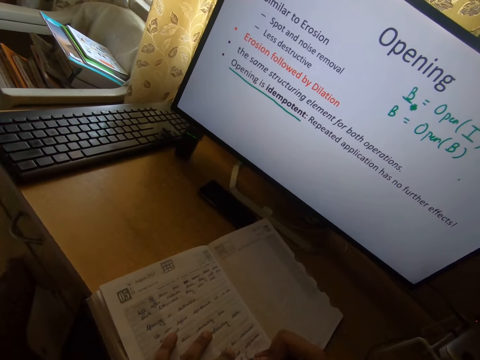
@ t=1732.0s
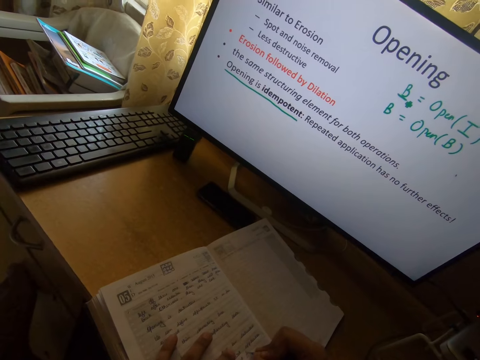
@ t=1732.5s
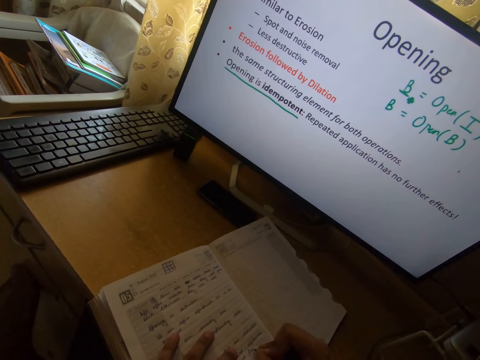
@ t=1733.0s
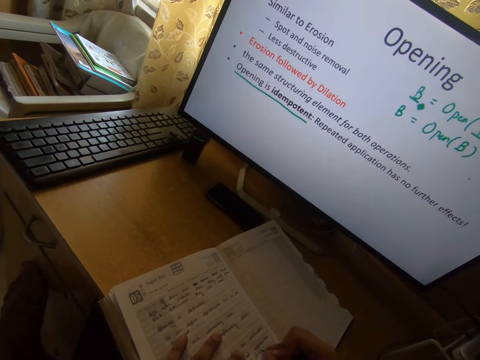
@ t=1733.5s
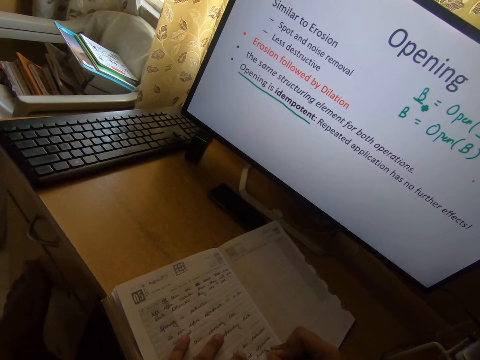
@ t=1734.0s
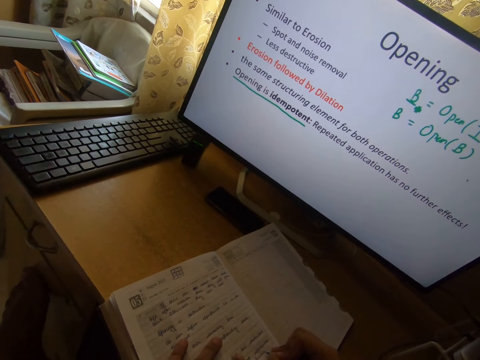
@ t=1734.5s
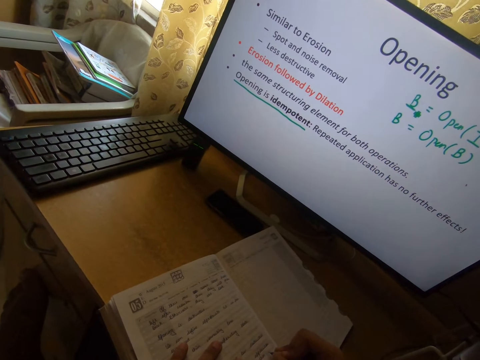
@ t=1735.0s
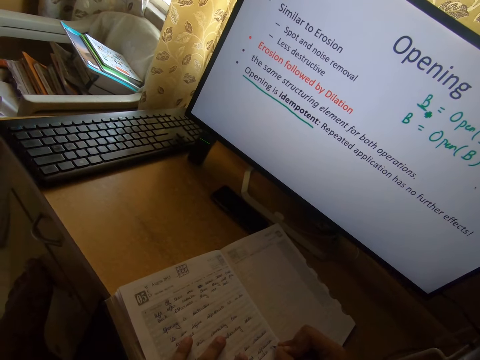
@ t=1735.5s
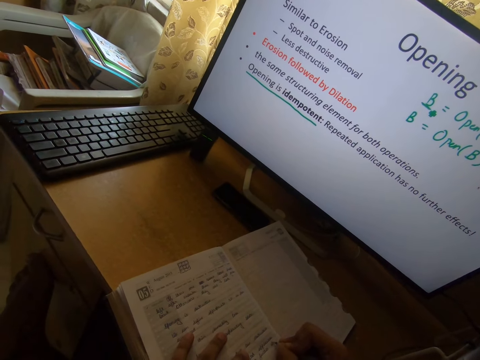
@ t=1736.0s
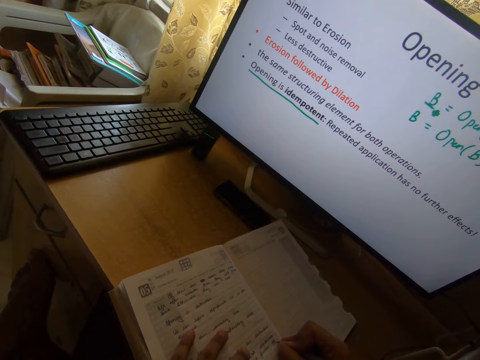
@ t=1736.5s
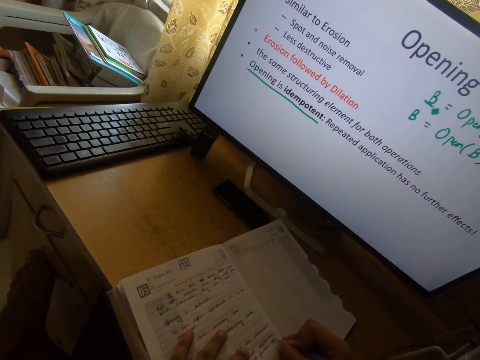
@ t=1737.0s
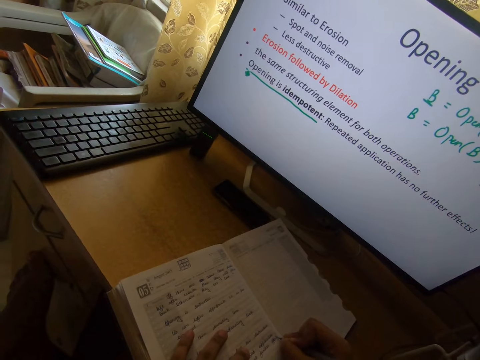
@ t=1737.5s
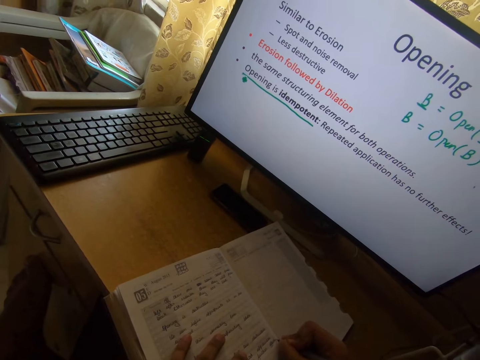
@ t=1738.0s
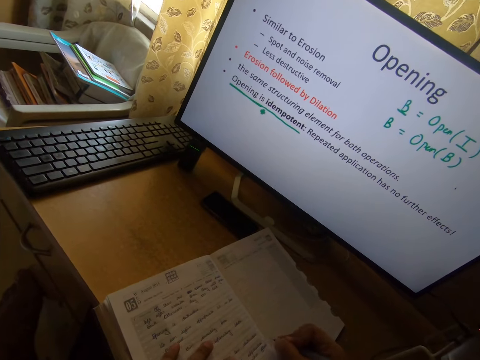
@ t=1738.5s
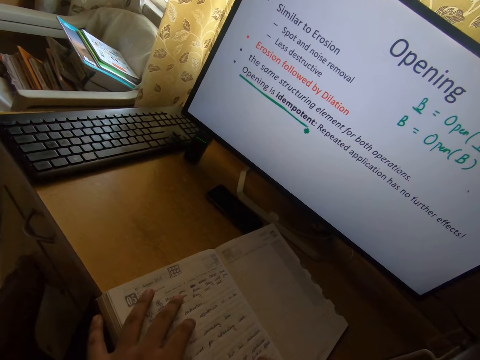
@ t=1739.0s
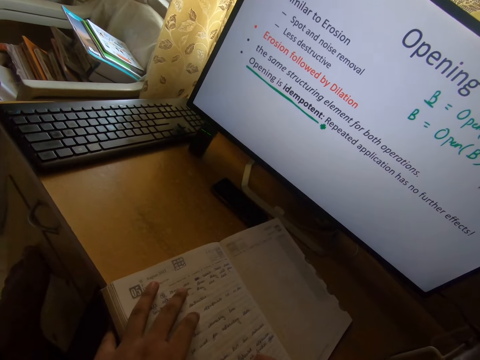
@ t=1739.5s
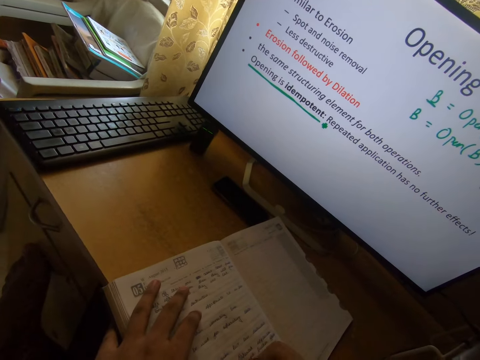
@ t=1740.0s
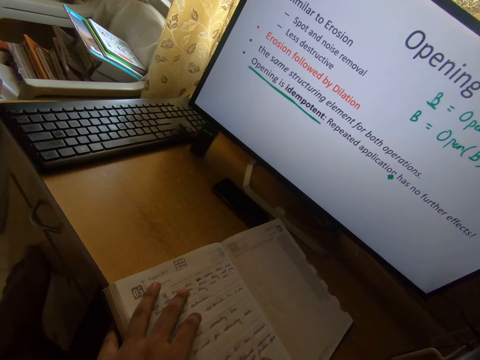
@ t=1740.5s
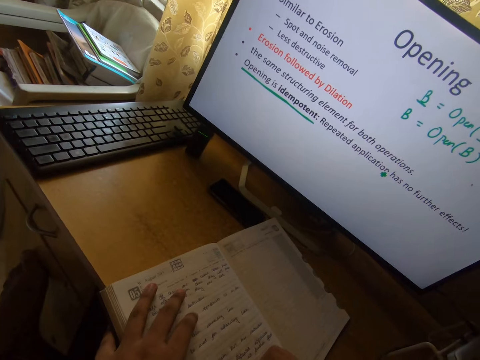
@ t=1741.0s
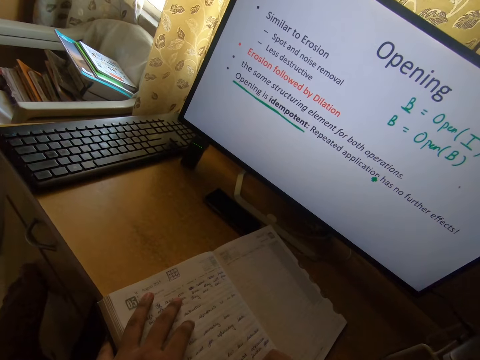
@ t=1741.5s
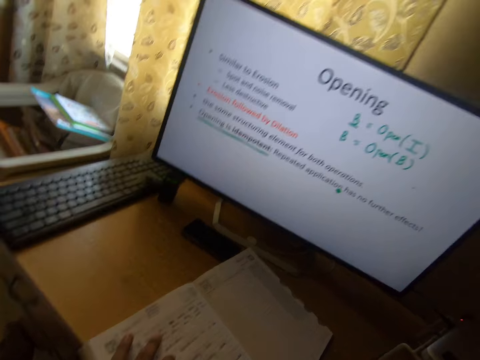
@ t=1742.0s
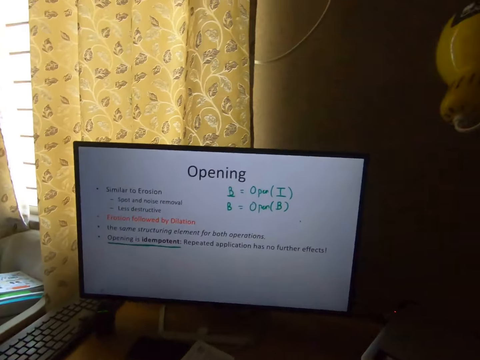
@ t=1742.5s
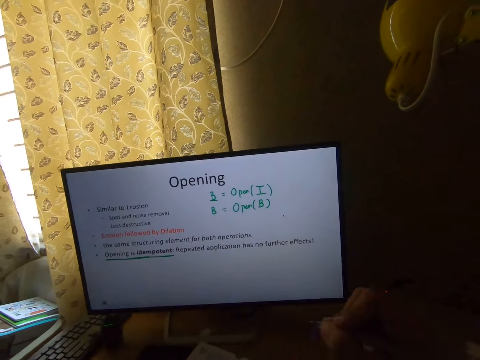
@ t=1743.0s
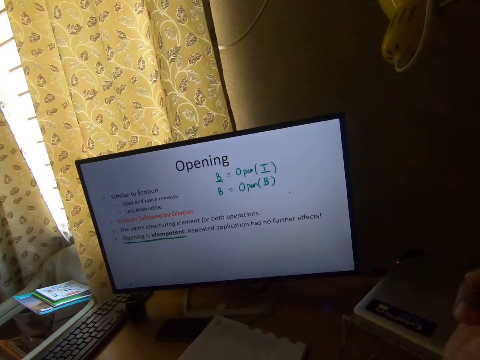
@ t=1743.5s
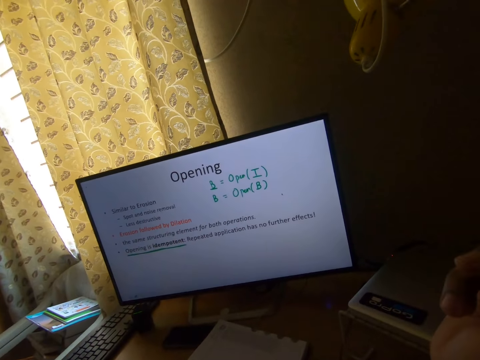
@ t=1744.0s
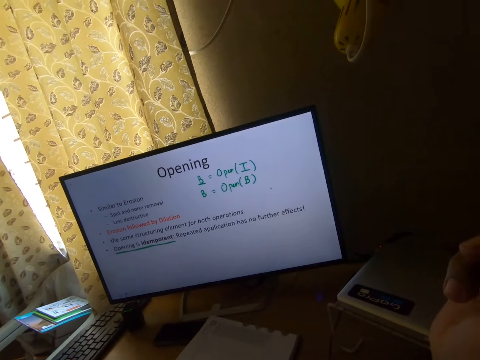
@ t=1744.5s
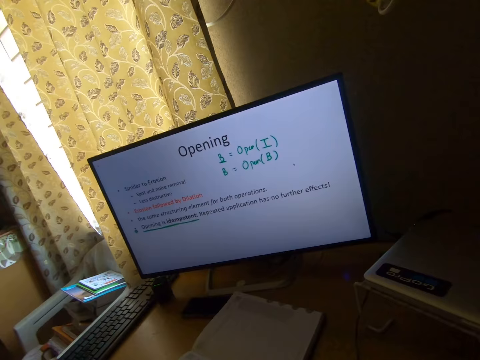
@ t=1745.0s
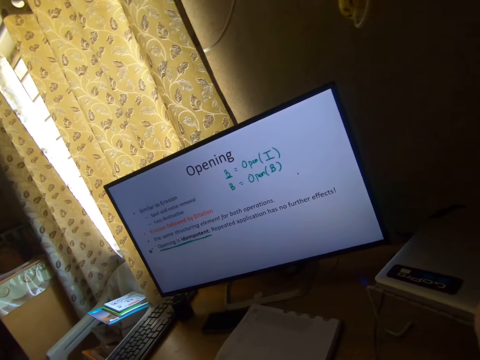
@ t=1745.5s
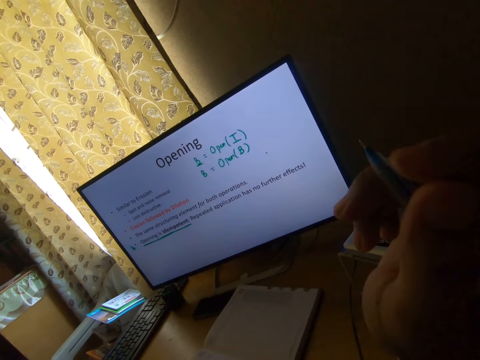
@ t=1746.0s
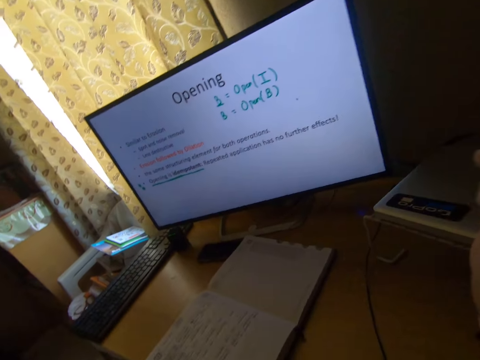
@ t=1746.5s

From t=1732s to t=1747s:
The camera wearer writes in the book on the table. He raises his hand up.

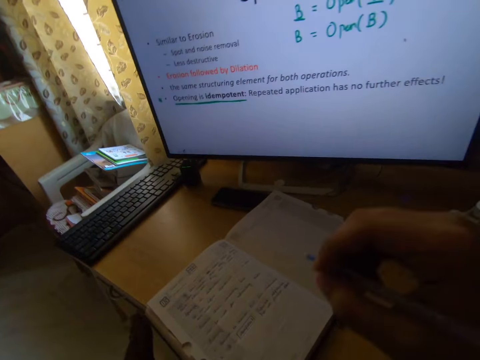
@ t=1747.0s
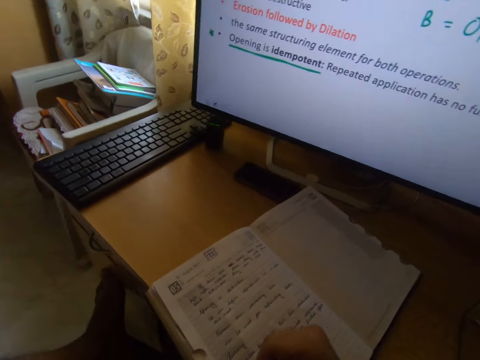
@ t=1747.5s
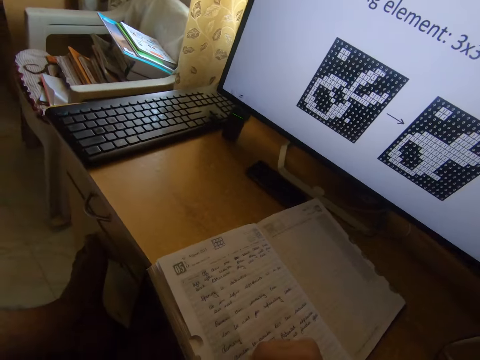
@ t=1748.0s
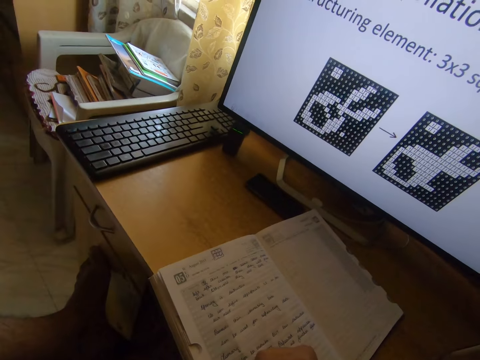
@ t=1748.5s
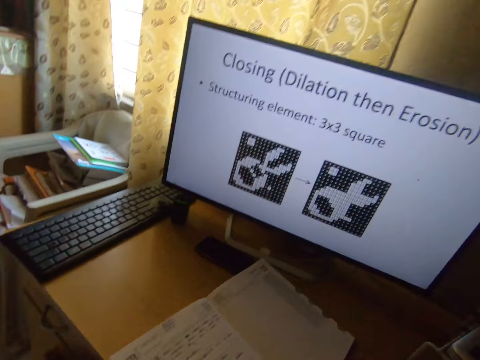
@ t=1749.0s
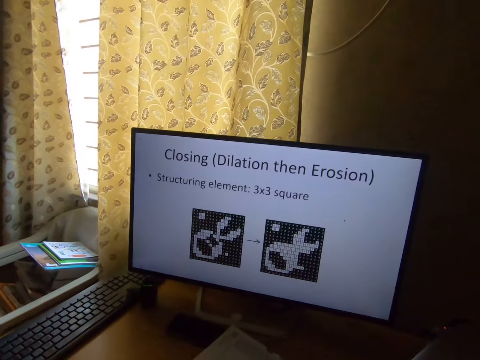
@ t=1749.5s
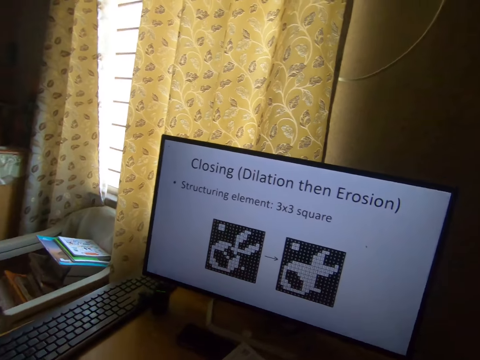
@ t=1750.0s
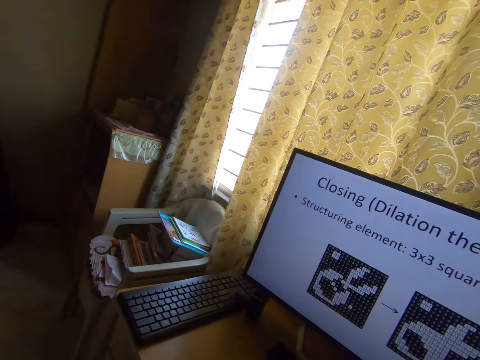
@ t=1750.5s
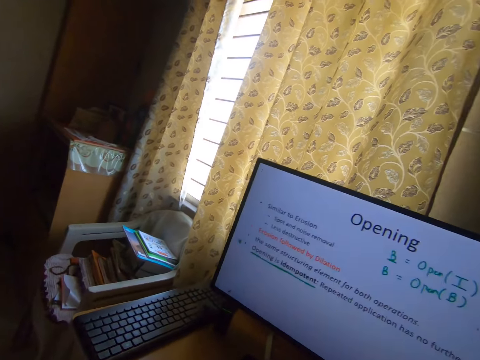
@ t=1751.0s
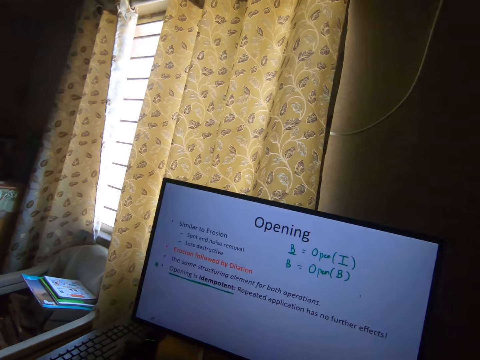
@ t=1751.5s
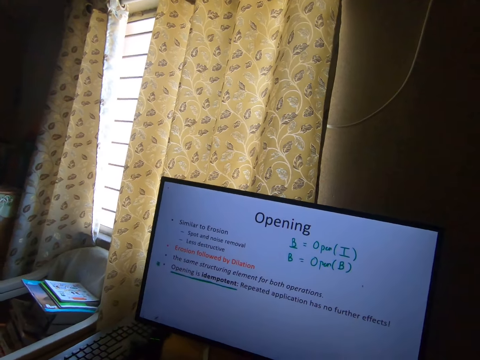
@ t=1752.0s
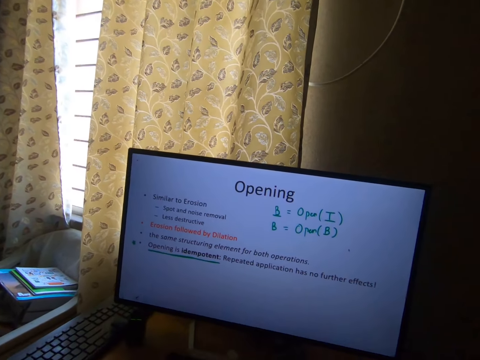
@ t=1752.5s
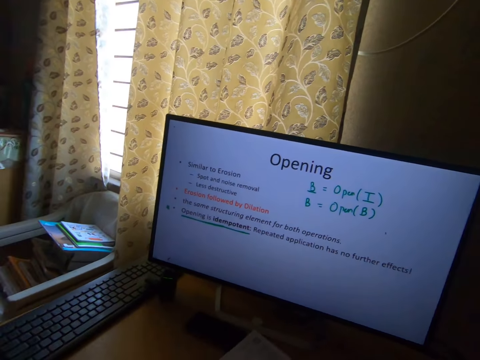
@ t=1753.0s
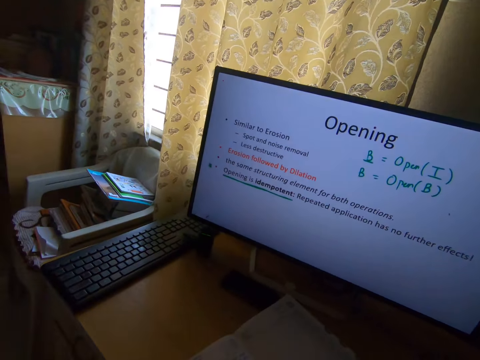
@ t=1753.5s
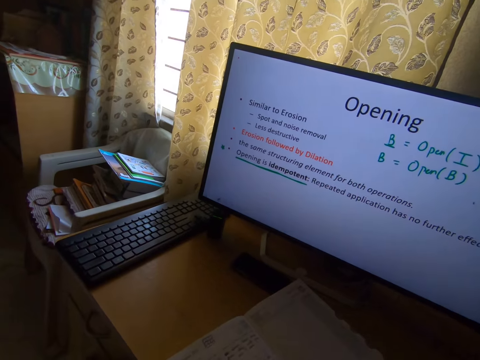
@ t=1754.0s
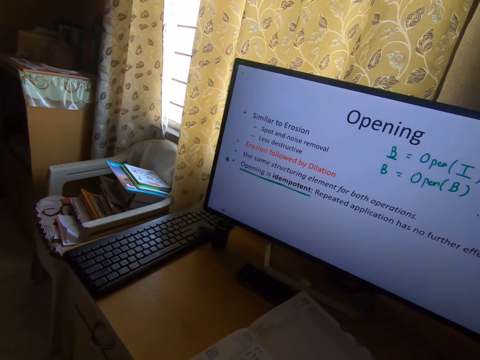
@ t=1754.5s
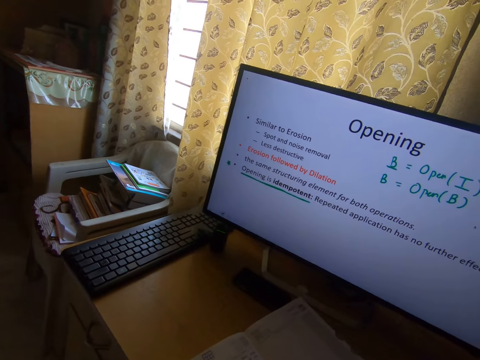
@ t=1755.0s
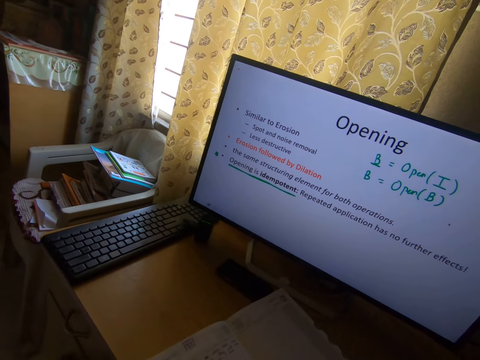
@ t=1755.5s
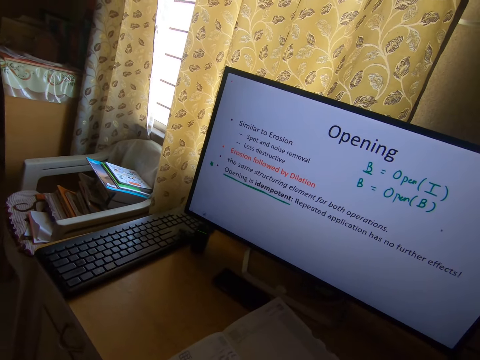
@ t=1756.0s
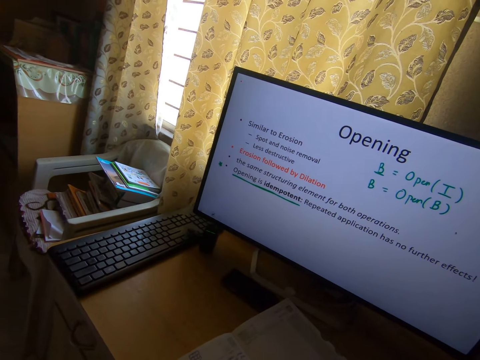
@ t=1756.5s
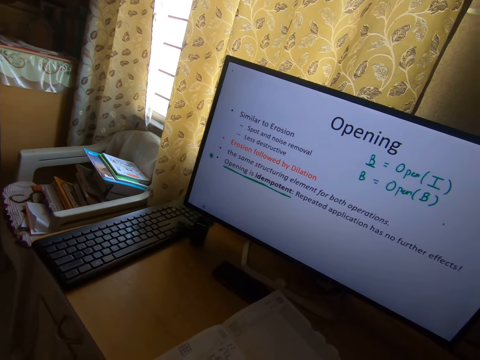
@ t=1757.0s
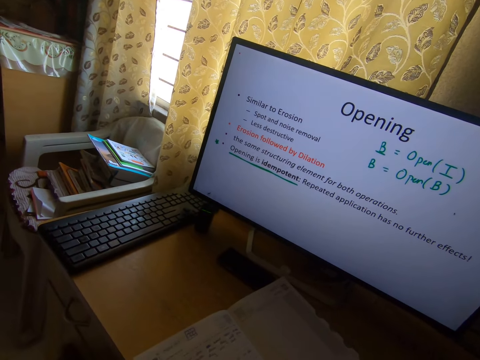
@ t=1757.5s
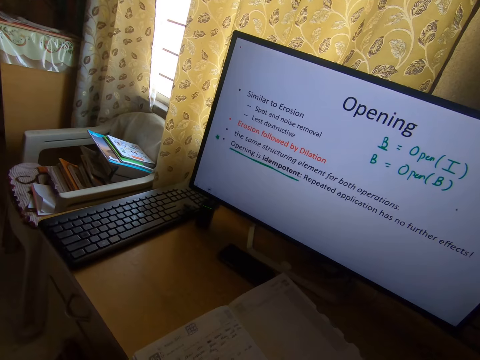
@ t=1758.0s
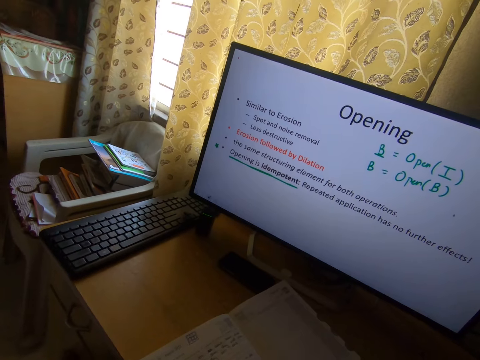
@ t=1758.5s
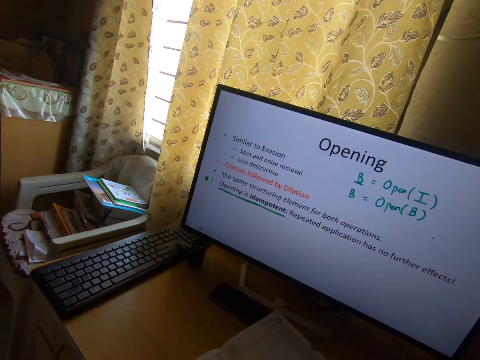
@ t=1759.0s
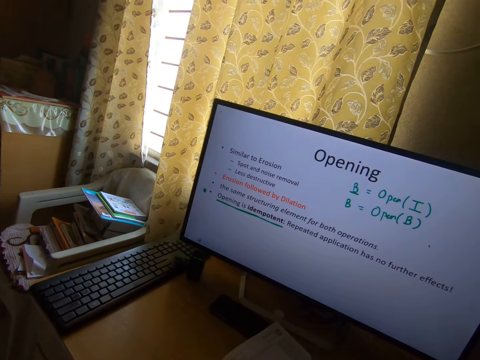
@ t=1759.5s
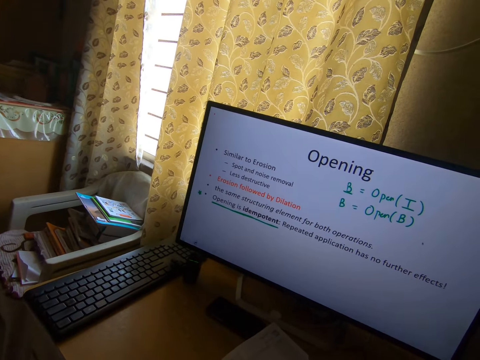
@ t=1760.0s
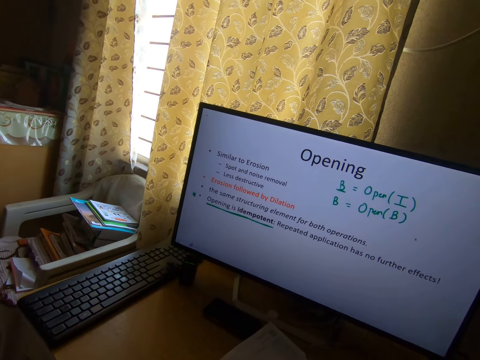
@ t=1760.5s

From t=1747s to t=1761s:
The camera wearer writes in the book on the table. They stare at the monitor on the table.
